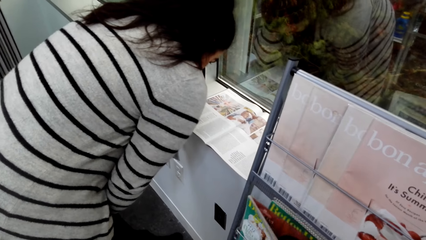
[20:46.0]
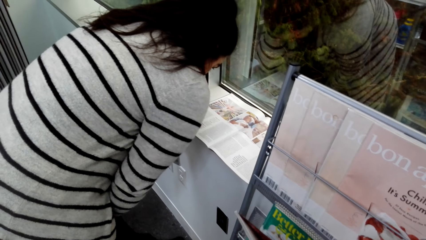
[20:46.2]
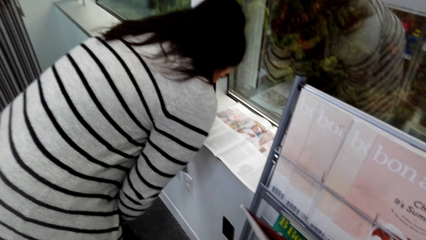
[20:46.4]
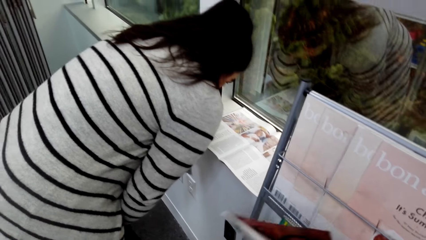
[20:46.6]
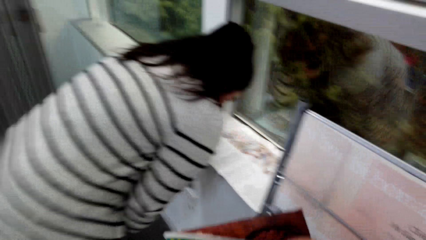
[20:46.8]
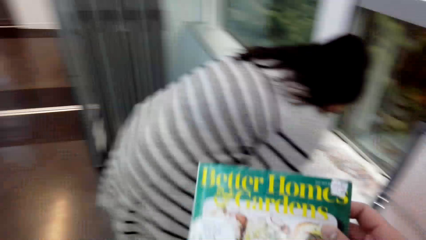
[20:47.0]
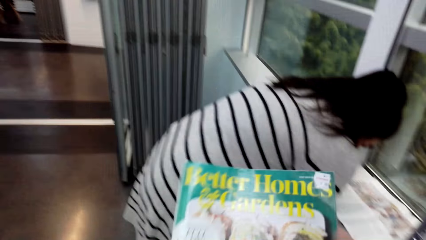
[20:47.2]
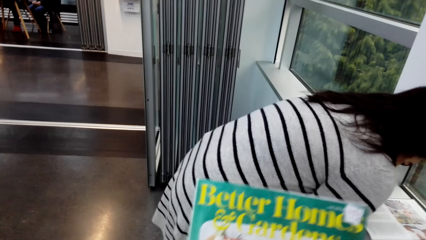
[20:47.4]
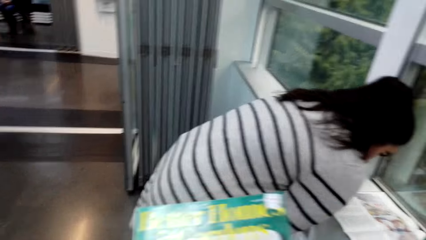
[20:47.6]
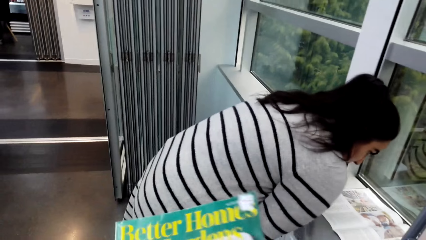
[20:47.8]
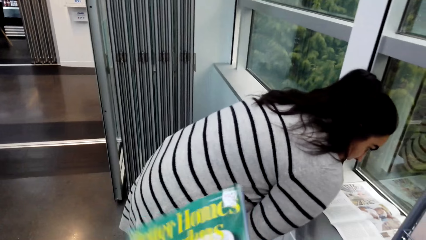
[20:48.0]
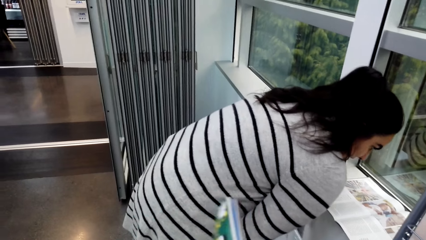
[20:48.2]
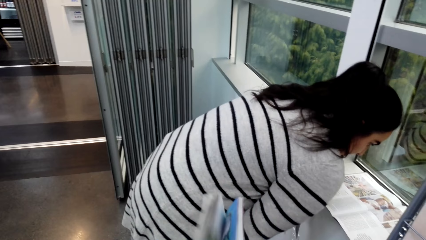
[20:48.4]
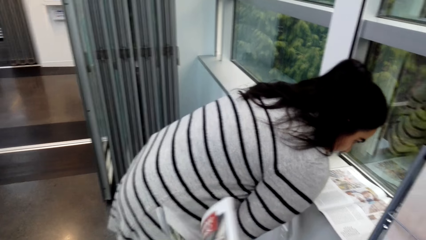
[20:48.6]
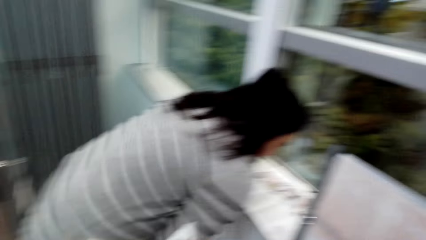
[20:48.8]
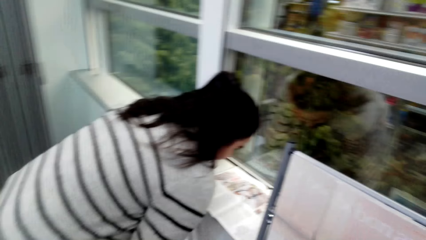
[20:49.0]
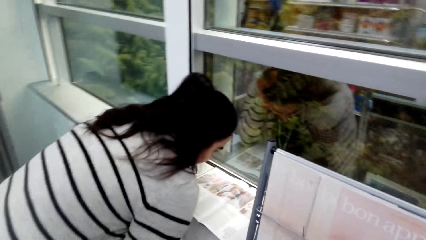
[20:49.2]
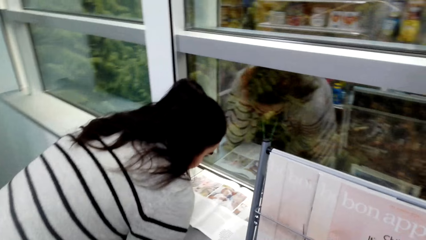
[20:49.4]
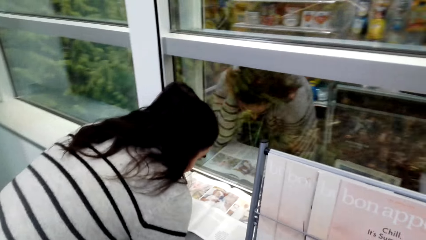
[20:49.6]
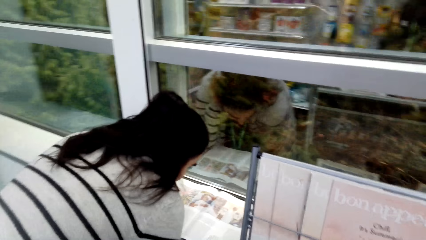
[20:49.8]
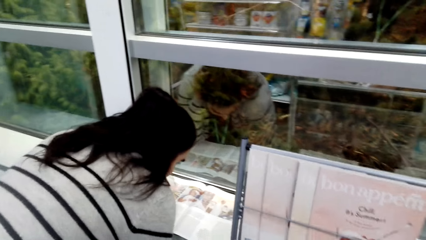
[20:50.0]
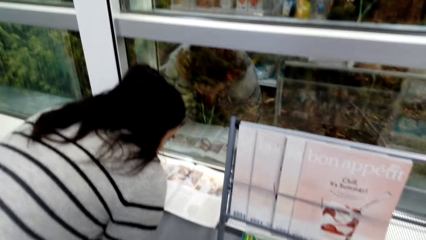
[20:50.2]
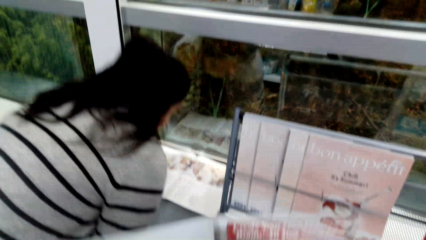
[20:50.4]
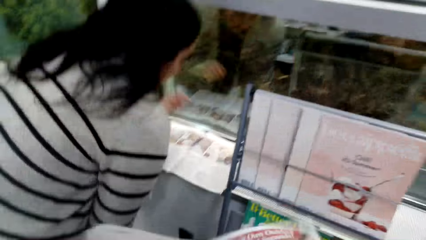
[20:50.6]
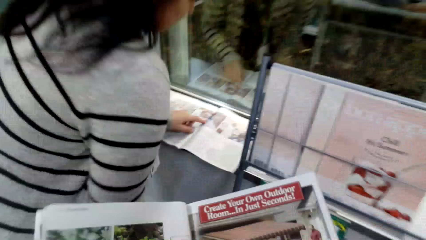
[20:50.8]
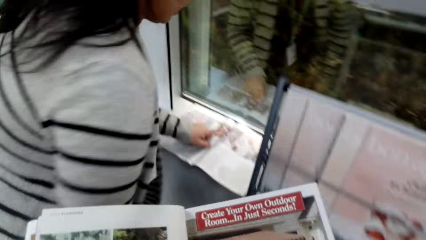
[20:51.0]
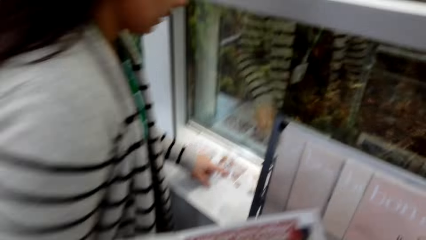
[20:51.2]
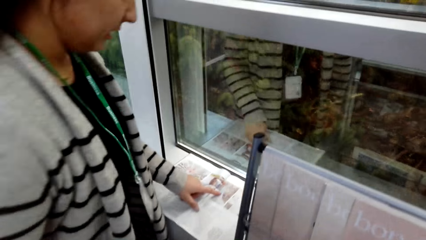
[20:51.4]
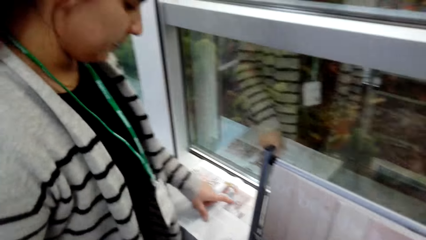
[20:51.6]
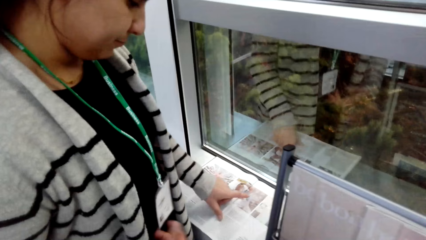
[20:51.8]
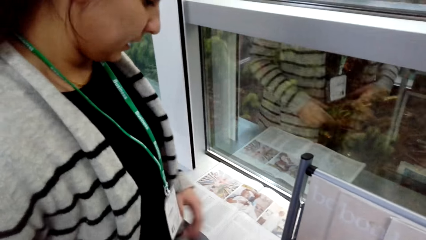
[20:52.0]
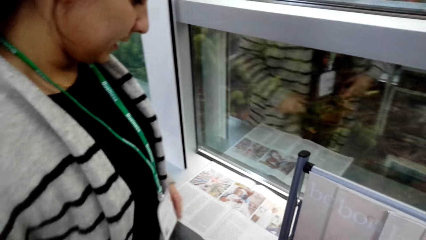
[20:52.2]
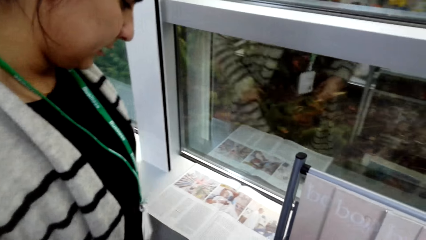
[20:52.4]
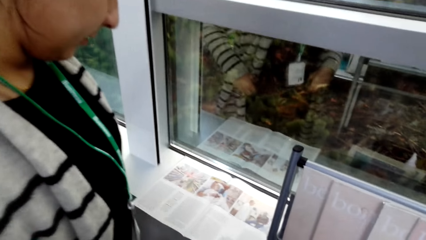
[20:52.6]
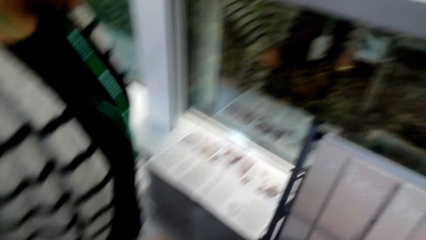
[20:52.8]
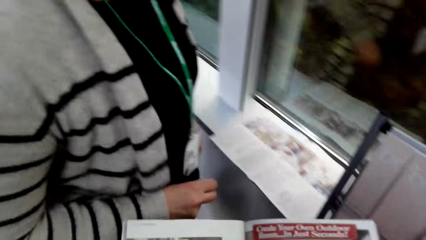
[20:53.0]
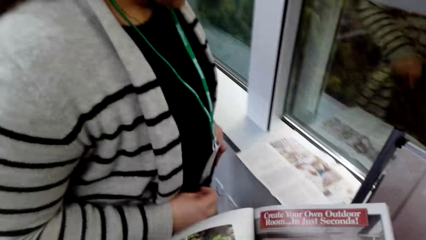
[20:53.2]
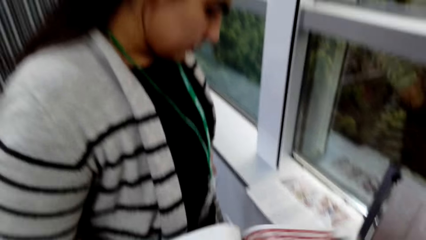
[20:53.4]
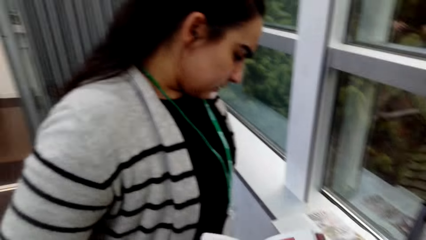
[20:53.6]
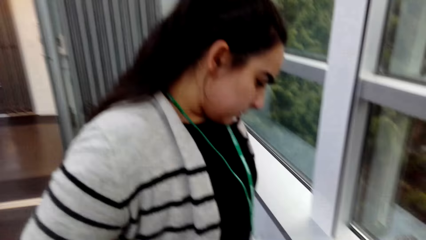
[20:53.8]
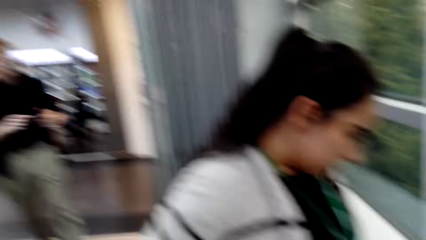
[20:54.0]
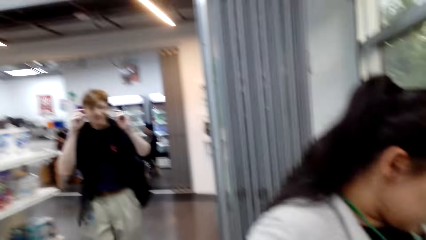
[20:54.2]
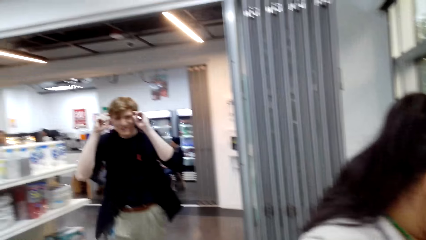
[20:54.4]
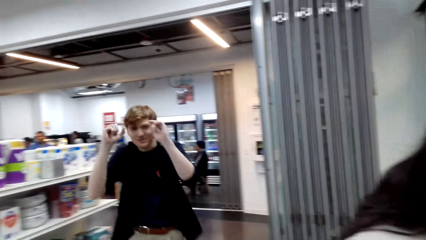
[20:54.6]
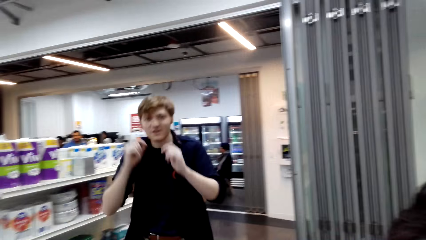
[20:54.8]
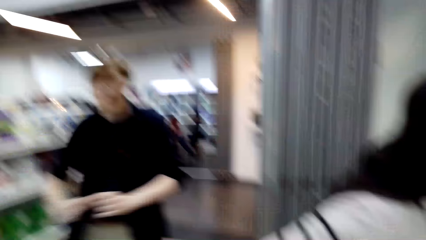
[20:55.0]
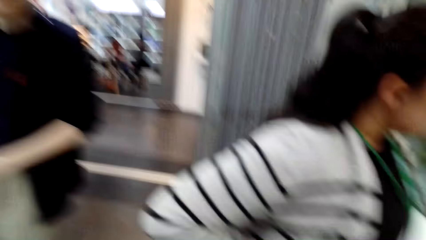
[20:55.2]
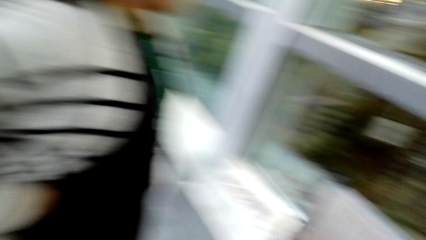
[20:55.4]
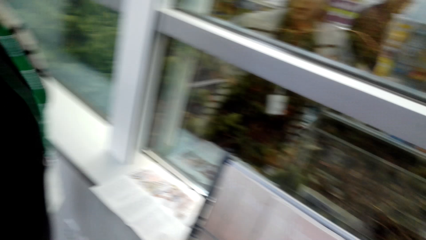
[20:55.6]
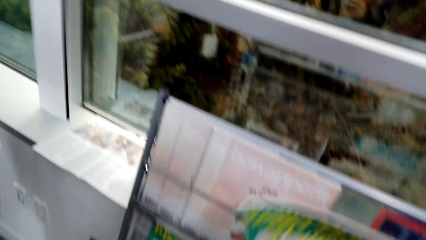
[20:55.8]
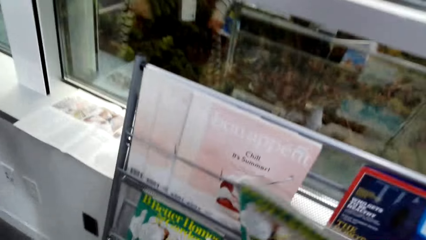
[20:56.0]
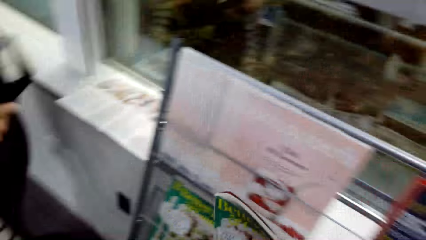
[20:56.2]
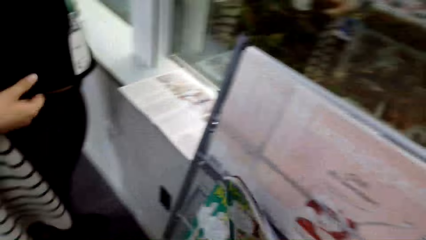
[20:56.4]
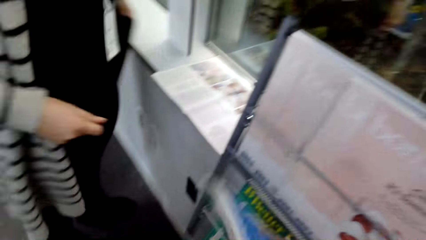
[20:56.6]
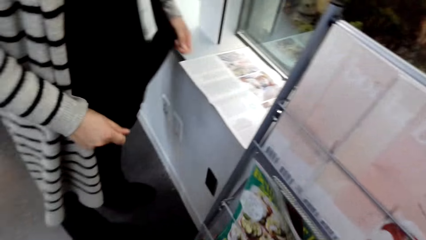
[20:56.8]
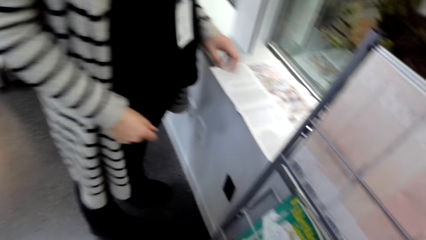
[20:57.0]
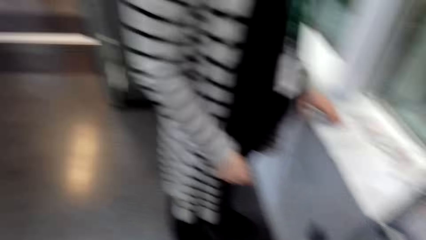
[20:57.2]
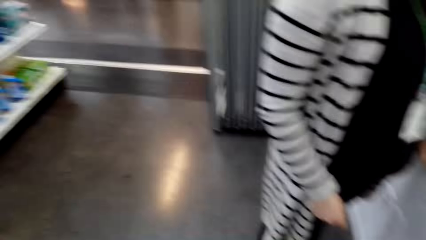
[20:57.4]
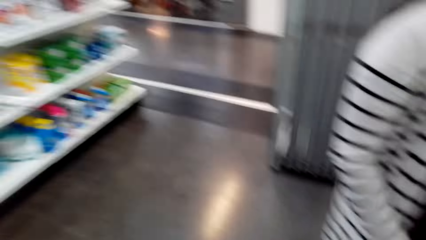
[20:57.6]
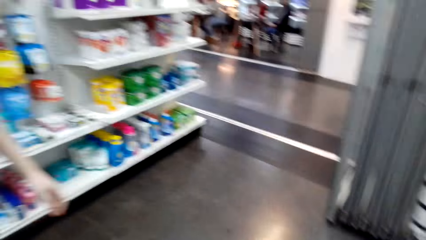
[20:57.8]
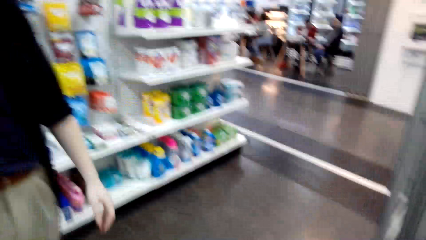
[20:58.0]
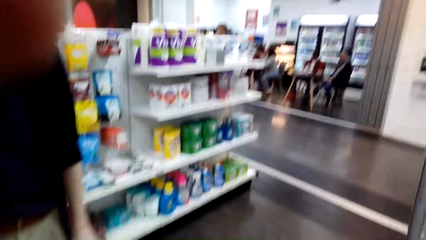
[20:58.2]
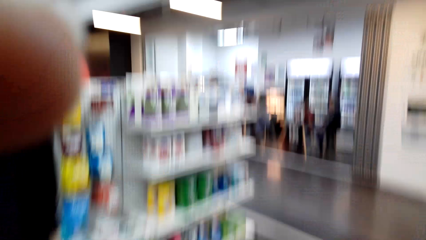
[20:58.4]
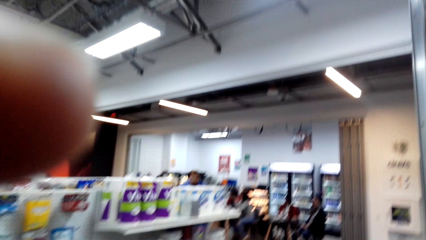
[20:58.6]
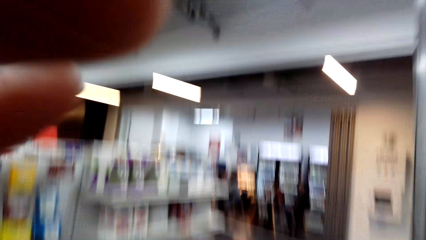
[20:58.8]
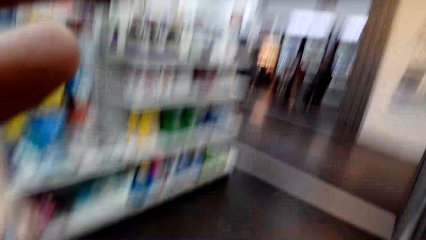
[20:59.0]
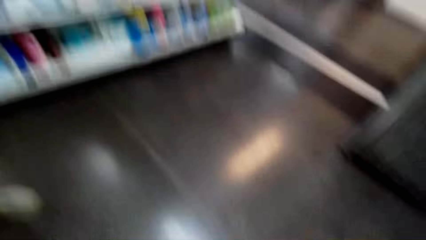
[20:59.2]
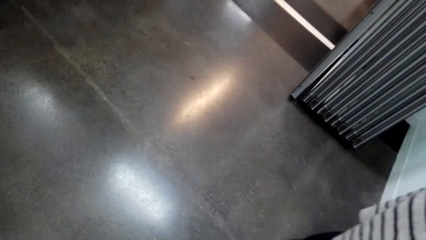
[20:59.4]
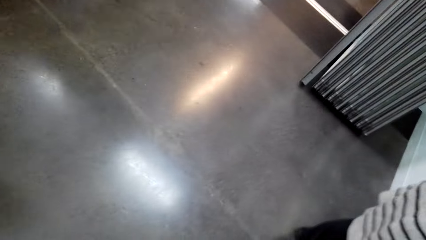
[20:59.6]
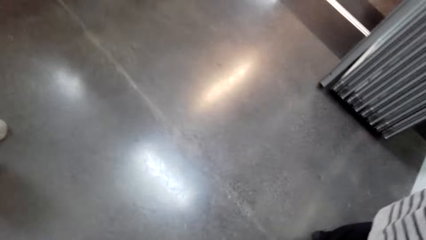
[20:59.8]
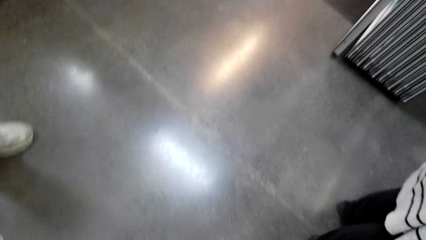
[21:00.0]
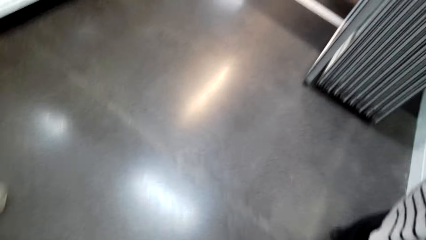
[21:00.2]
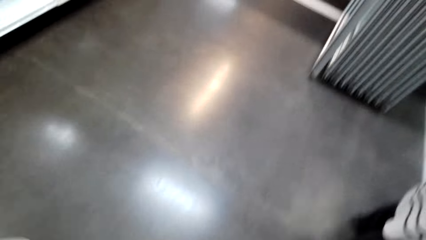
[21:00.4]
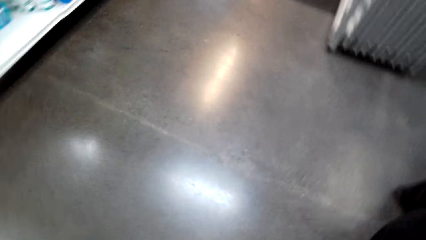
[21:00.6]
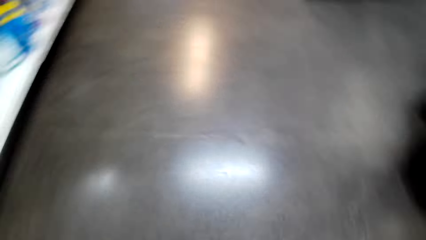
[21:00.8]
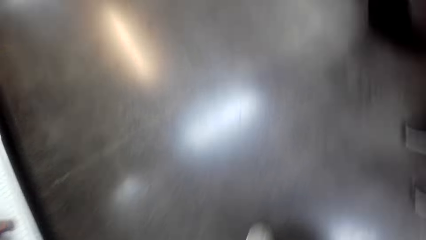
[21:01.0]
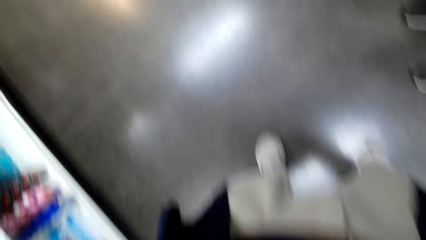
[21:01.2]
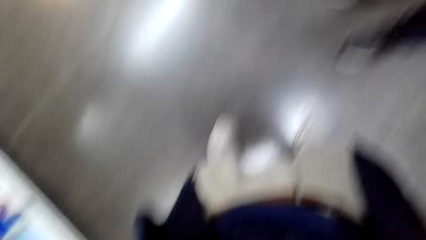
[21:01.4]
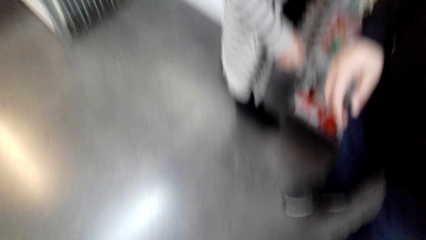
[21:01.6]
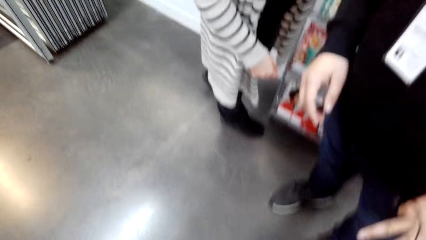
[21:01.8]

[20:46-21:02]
The camera wearer takes the novel from the shelf. They browse the novel. They dialogue with a woman. They put the novel on the shelf. They touch something. They look around the store.
